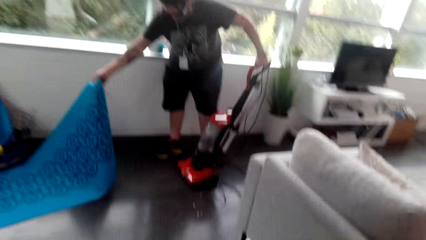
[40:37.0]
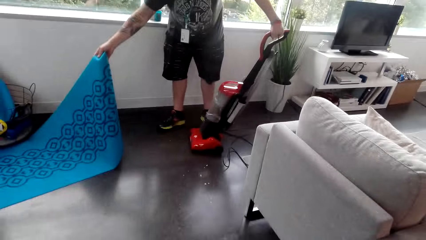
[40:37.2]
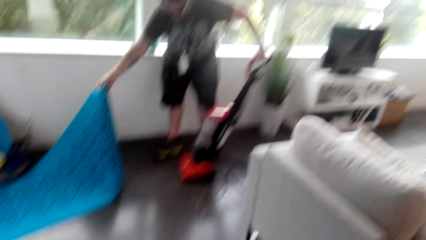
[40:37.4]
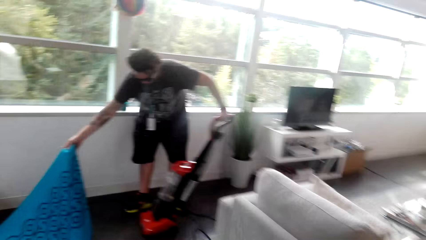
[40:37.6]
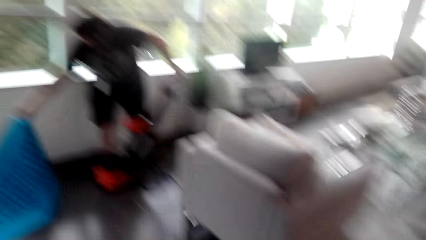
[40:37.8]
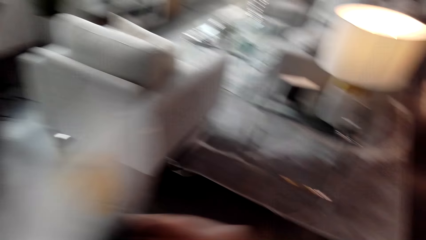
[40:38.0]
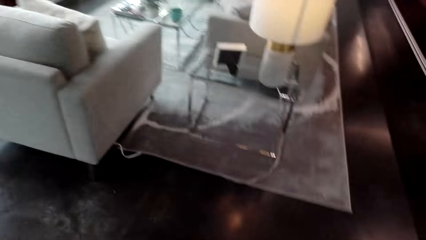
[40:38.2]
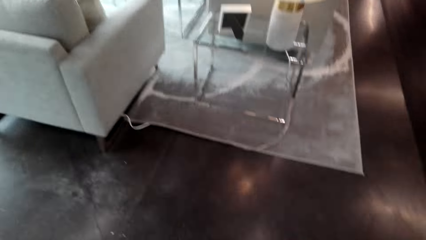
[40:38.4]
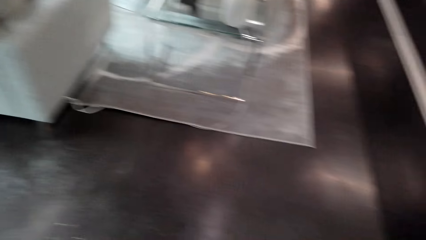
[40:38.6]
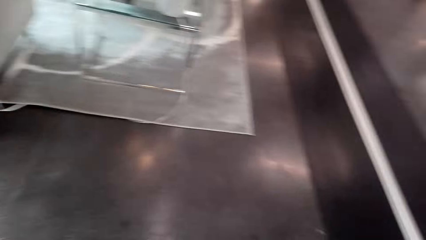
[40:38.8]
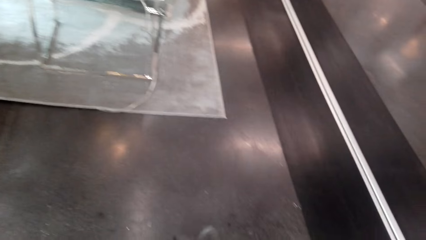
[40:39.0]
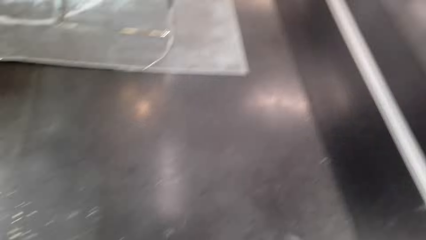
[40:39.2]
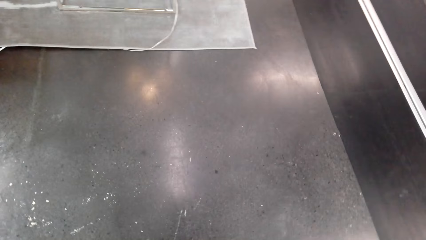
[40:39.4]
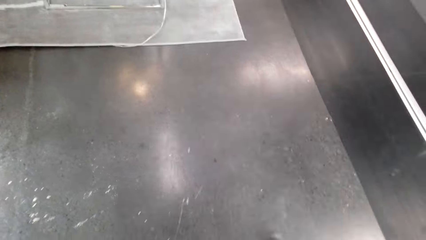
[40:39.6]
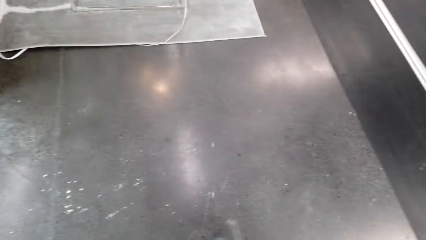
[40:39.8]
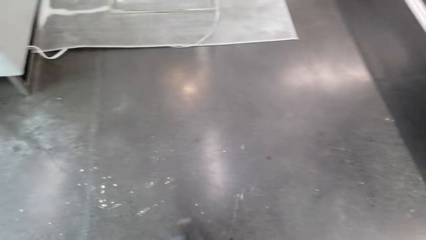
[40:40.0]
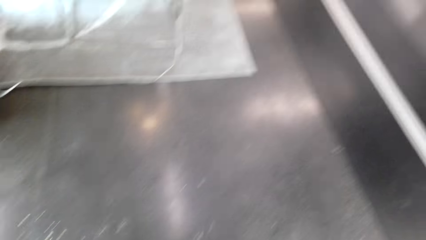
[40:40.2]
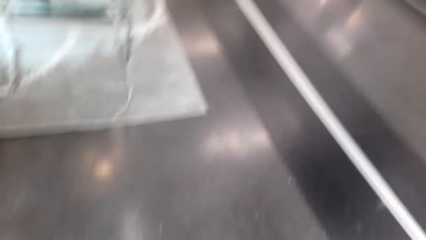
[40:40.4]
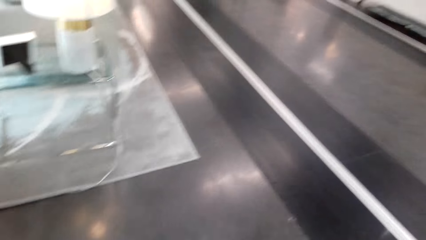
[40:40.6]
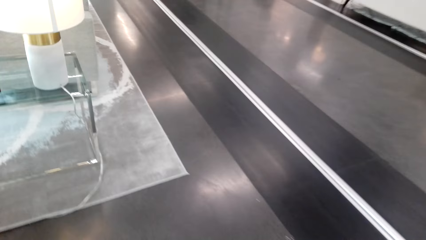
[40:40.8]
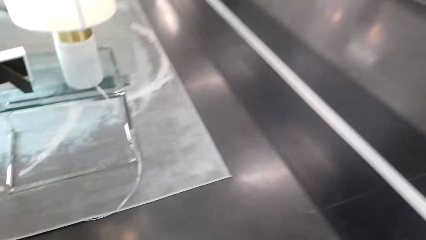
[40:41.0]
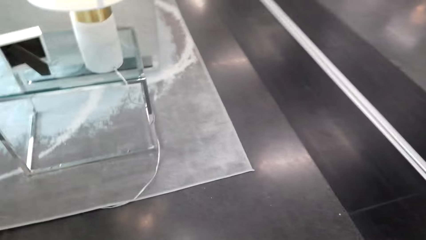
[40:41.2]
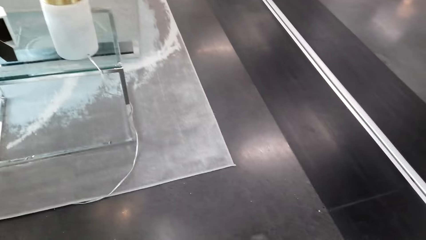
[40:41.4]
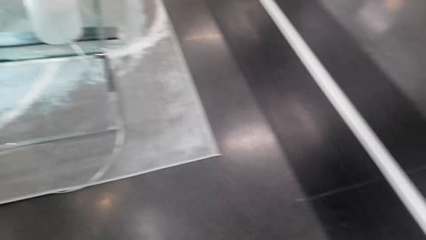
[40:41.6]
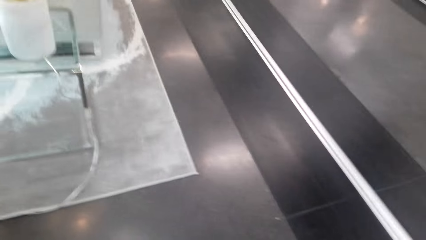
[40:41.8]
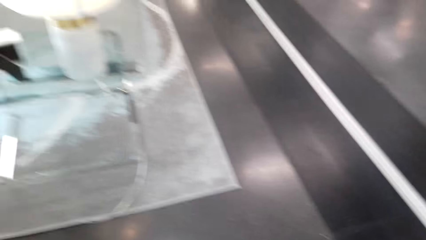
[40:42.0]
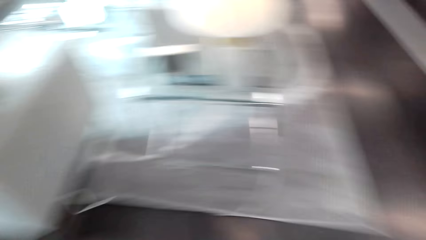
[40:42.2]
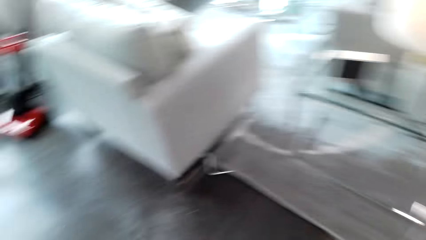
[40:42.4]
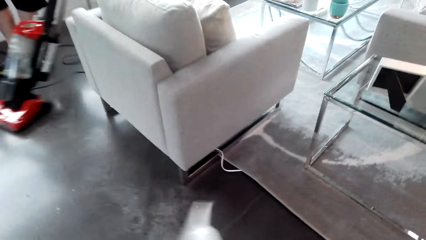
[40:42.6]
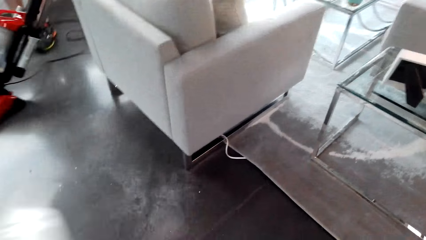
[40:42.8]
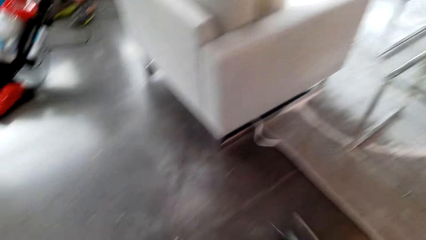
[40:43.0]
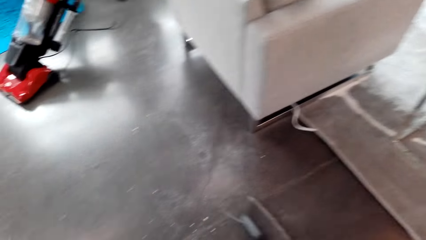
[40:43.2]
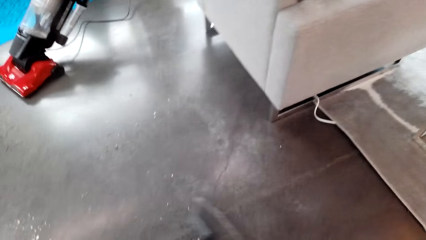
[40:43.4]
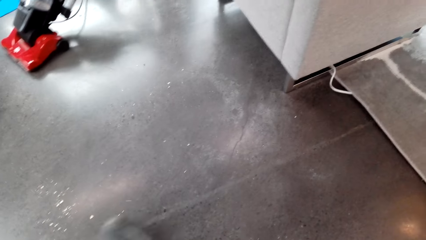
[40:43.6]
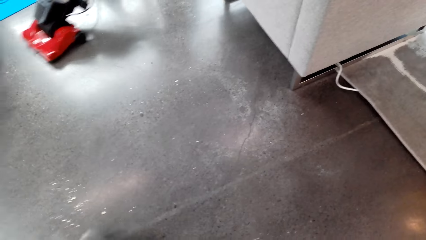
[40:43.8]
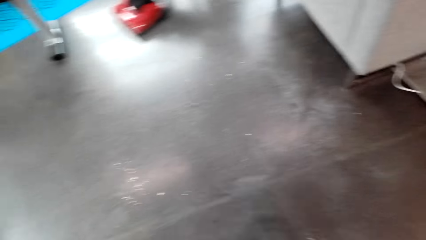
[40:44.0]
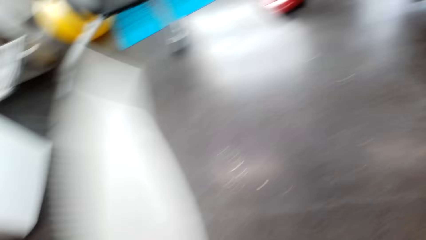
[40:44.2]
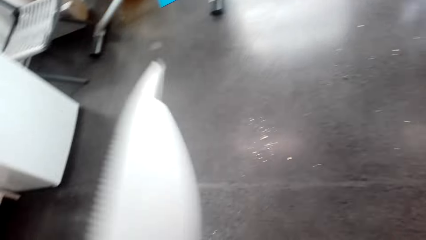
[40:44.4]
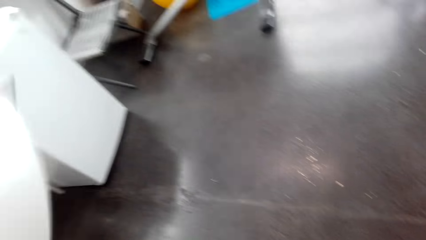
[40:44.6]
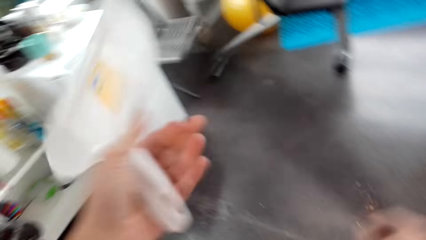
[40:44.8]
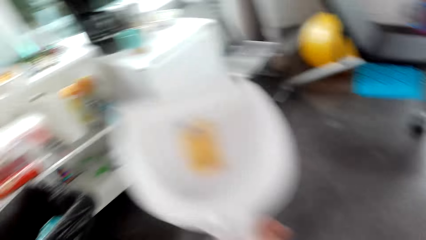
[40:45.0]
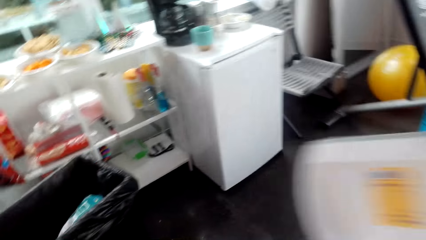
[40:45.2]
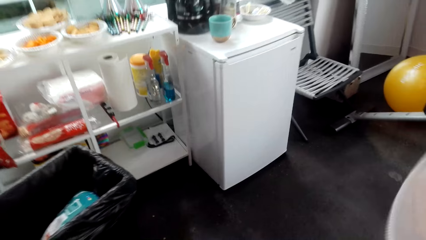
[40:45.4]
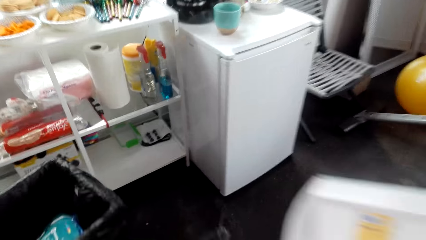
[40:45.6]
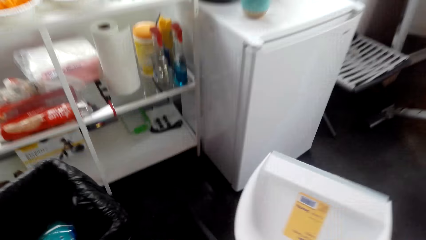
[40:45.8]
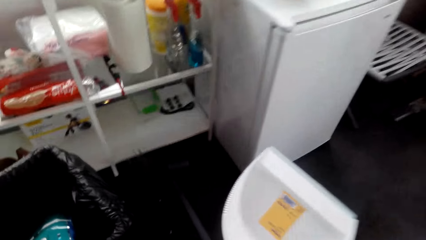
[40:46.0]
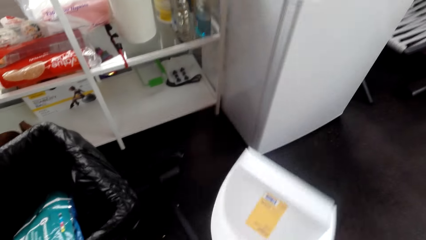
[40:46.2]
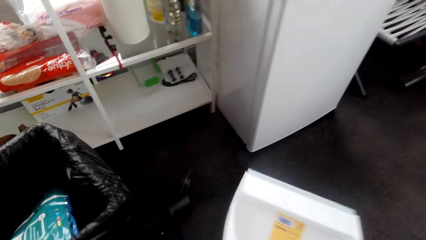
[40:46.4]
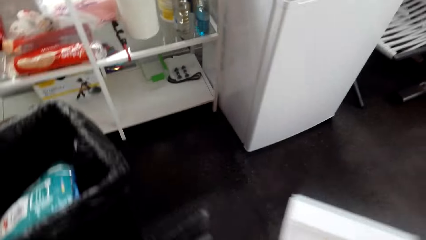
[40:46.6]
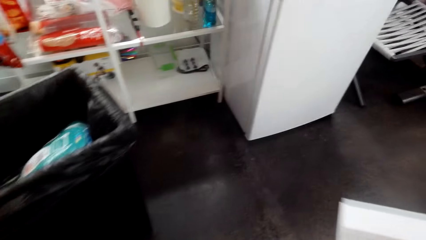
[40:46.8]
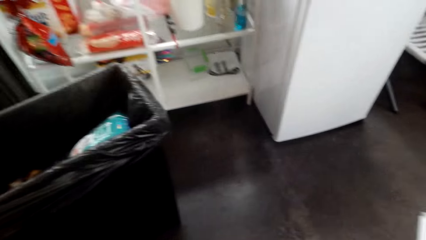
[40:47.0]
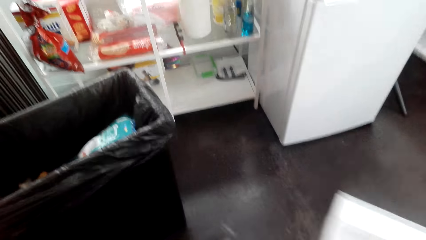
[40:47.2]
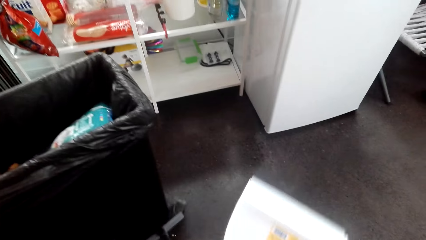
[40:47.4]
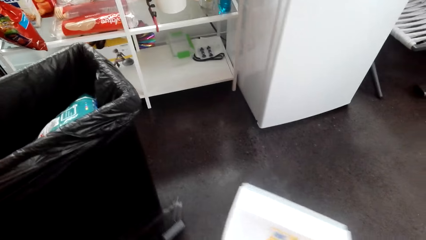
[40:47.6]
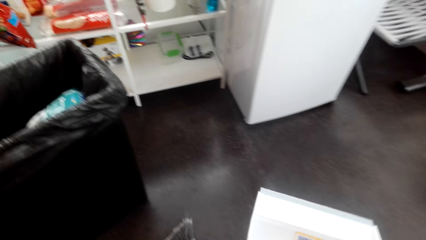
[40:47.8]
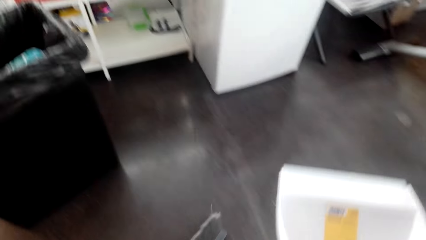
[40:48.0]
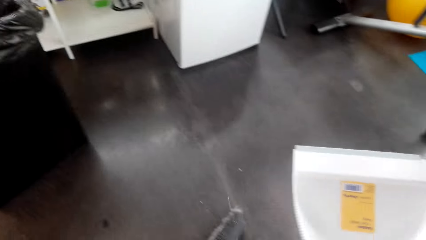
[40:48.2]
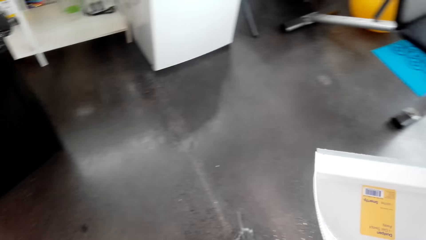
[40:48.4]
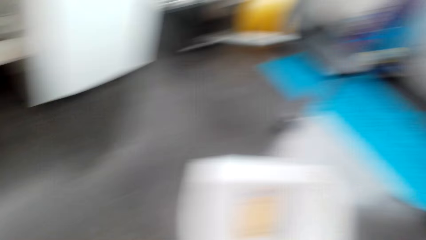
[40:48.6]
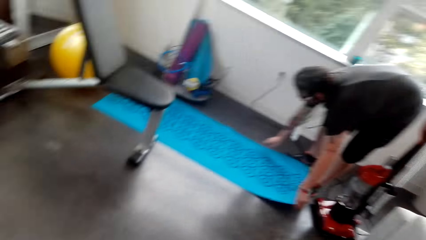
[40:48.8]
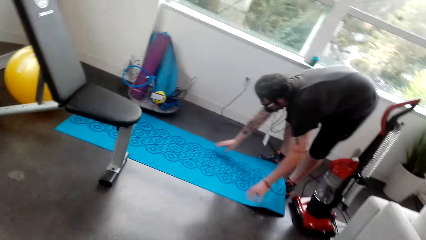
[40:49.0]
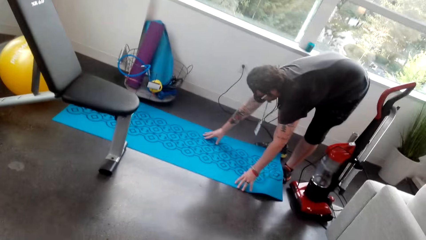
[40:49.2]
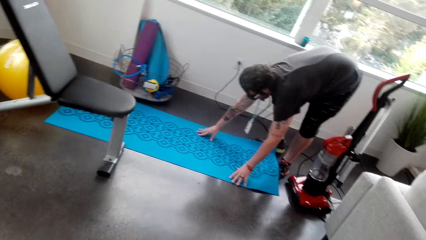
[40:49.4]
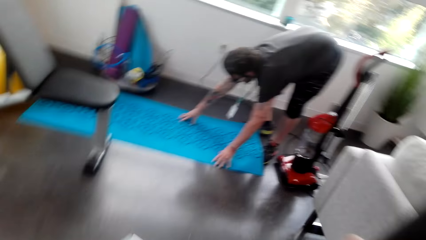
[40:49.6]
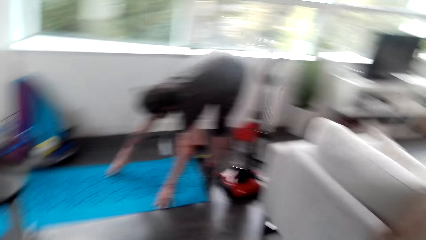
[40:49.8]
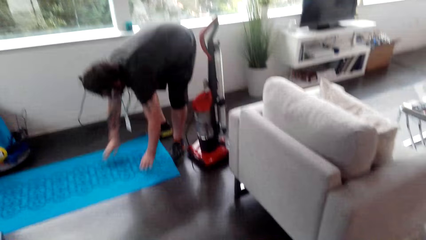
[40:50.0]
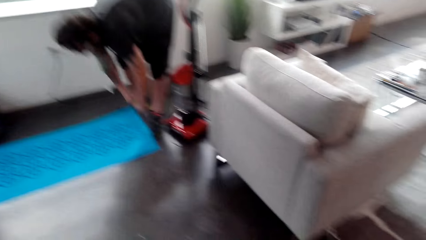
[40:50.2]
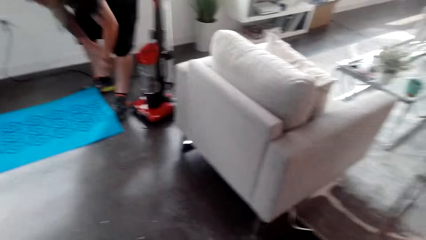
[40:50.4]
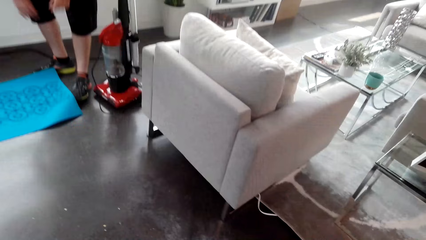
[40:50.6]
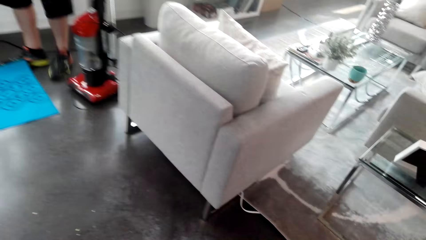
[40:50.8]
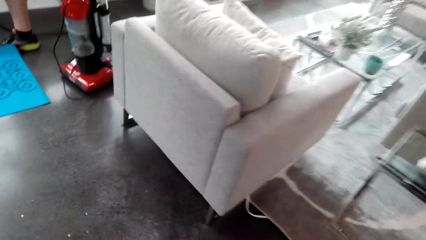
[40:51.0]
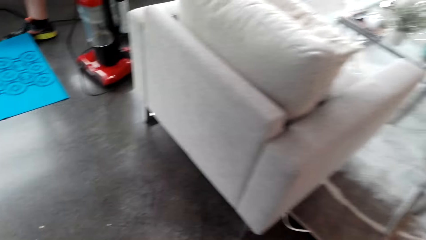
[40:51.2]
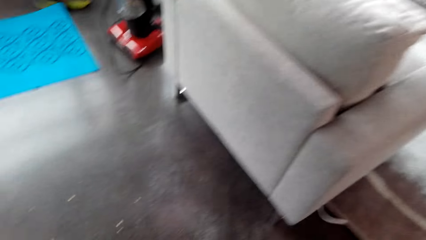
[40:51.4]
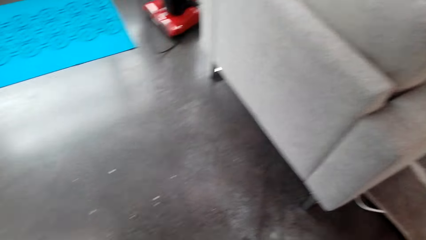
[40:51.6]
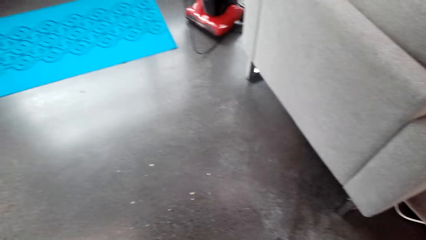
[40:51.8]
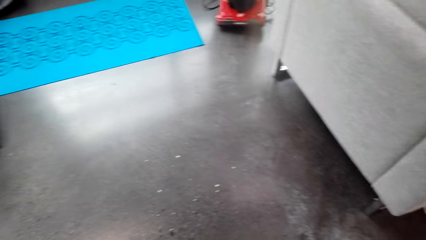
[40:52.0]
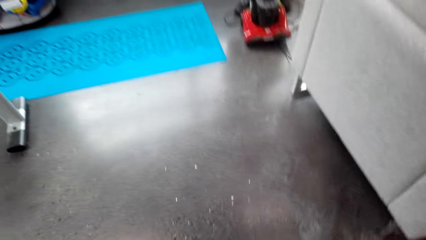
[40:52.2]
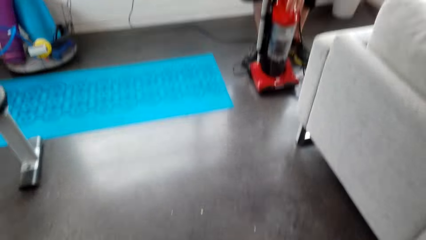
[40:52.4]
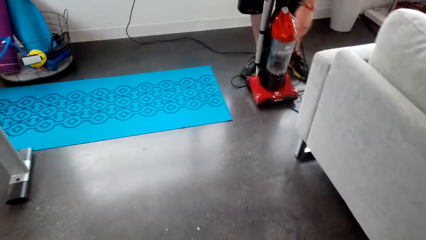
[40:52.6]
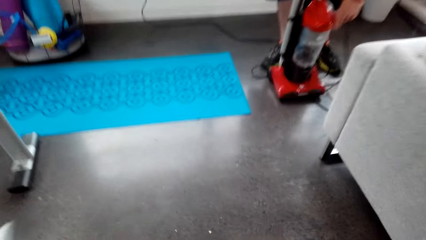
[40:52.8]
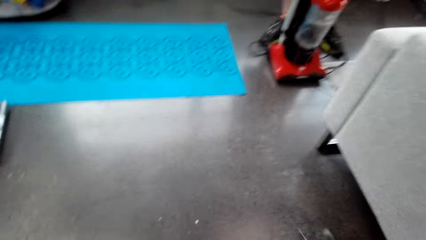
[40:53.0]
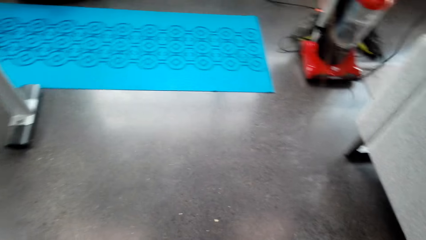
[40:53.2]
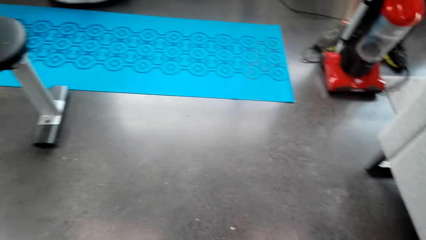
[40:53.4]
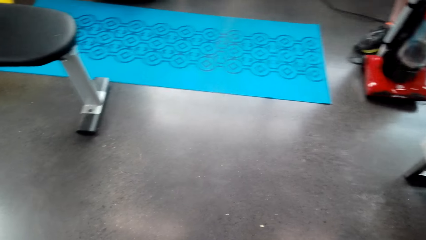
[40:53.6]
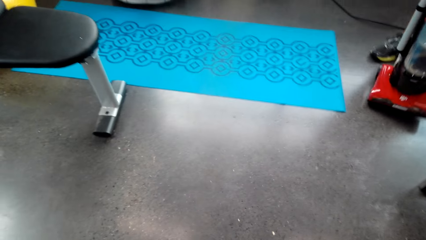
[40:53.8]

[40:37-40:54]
A man cleans the floor with the vacuum cleaner. The camera wearer sweeps the floor. They sweep the floor again. The man puts the carpet on the floor. He fixes the mat.
